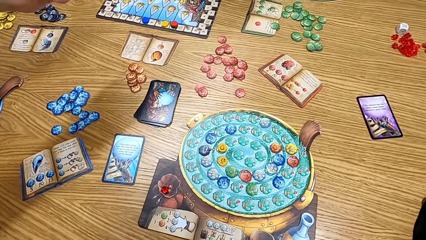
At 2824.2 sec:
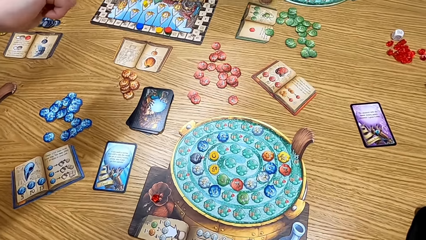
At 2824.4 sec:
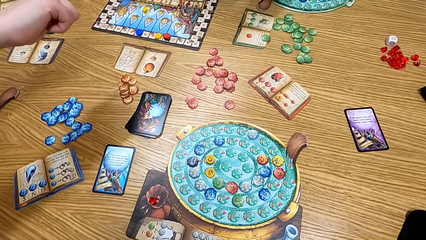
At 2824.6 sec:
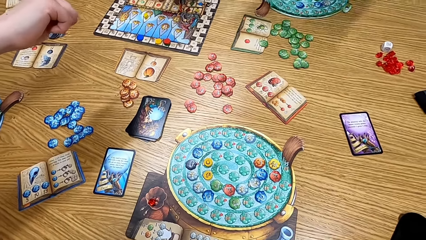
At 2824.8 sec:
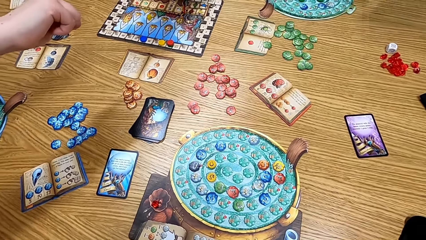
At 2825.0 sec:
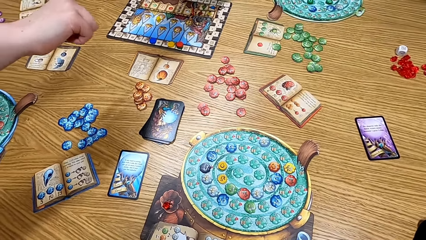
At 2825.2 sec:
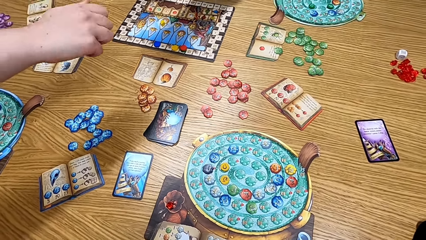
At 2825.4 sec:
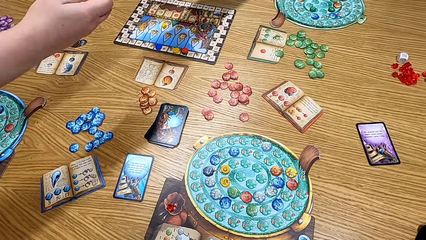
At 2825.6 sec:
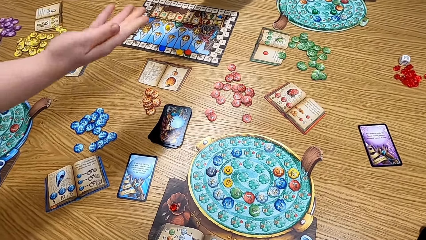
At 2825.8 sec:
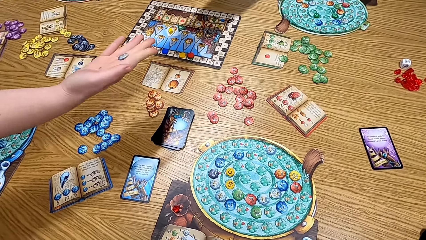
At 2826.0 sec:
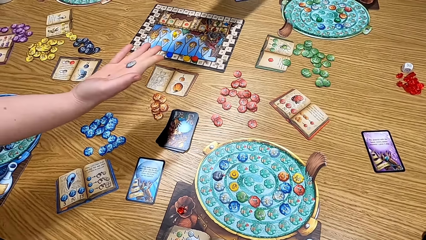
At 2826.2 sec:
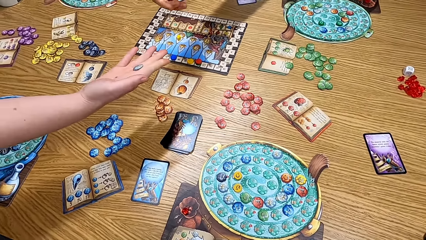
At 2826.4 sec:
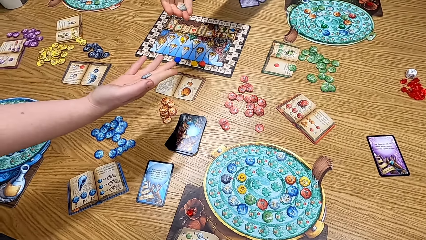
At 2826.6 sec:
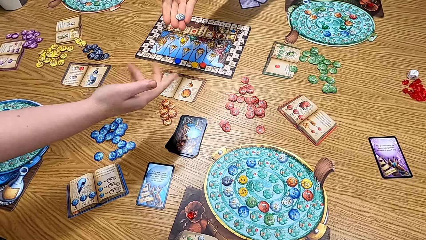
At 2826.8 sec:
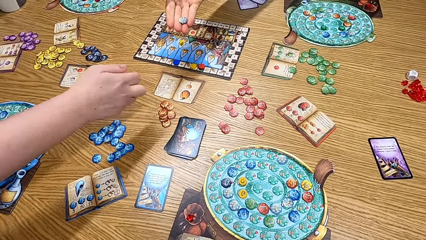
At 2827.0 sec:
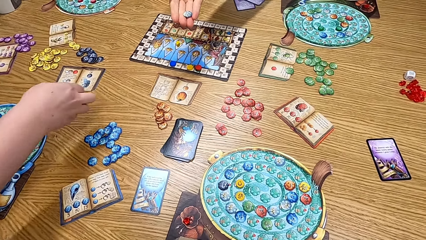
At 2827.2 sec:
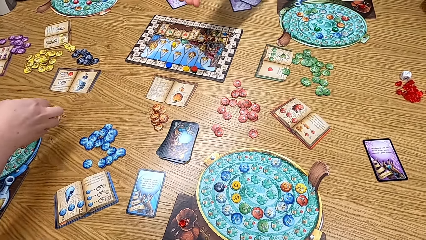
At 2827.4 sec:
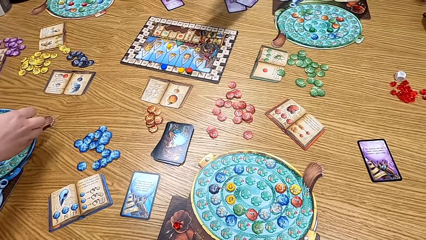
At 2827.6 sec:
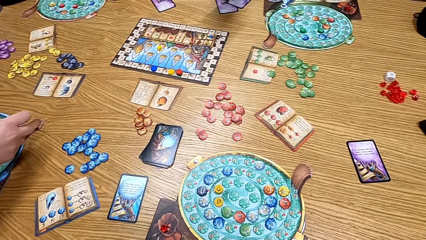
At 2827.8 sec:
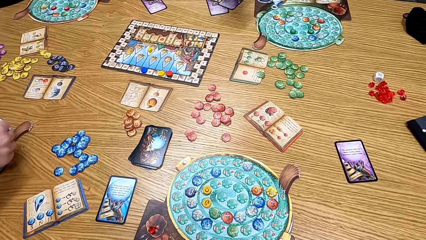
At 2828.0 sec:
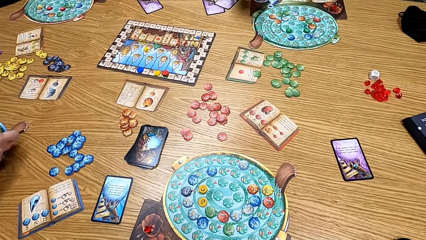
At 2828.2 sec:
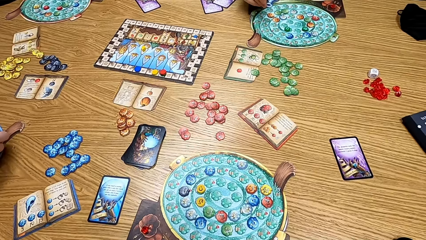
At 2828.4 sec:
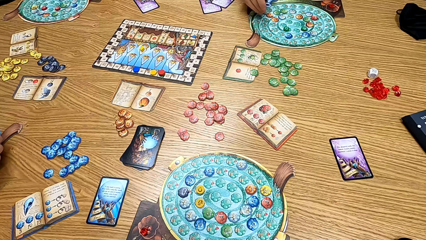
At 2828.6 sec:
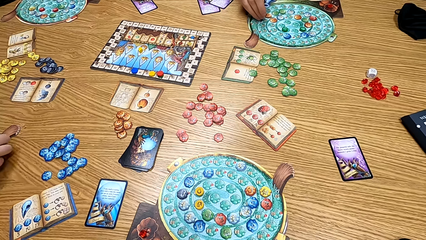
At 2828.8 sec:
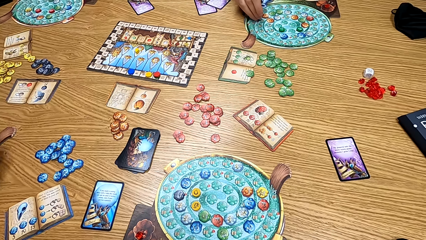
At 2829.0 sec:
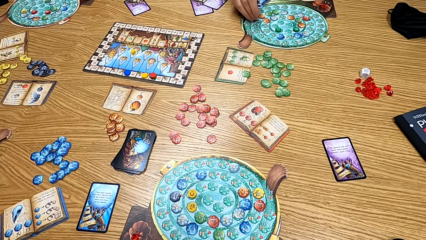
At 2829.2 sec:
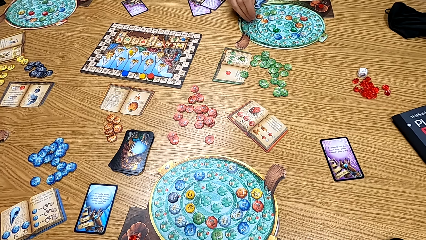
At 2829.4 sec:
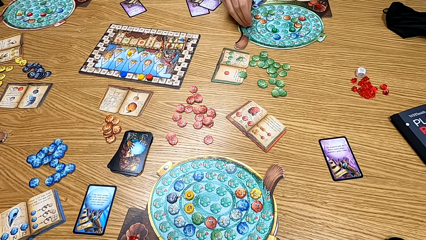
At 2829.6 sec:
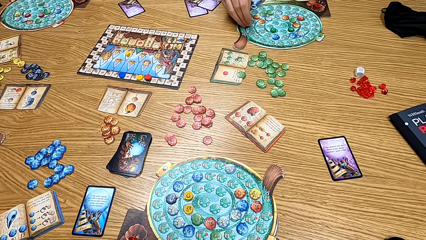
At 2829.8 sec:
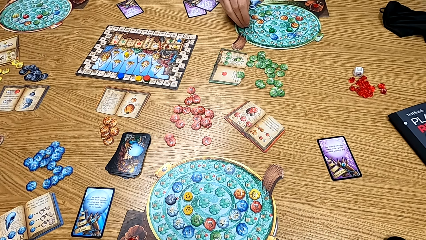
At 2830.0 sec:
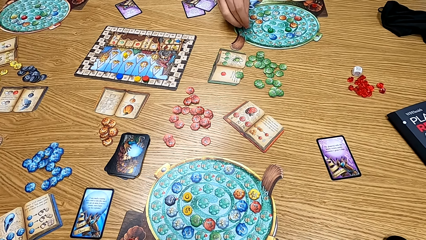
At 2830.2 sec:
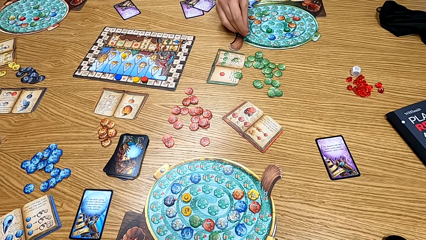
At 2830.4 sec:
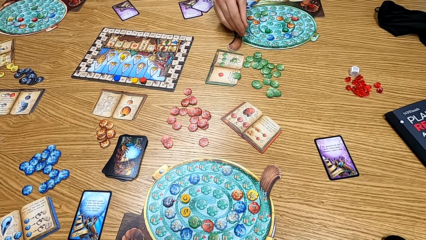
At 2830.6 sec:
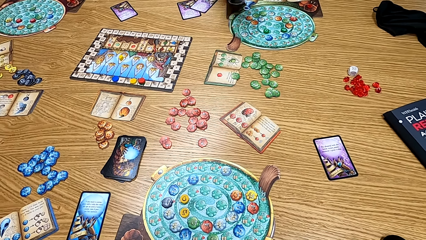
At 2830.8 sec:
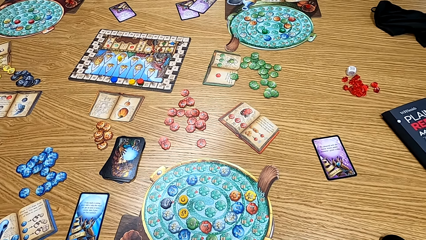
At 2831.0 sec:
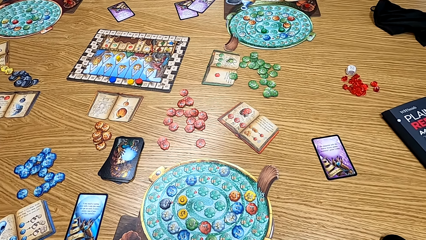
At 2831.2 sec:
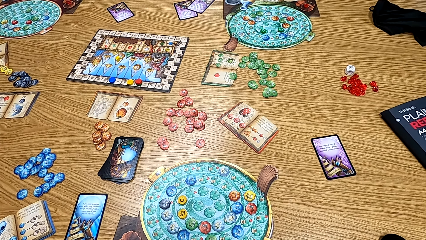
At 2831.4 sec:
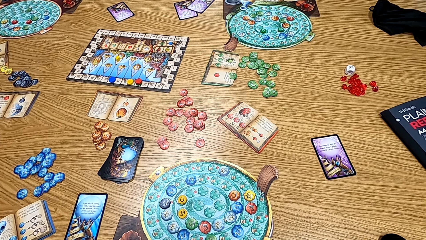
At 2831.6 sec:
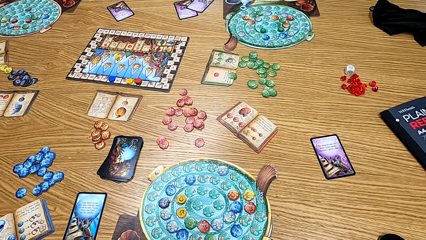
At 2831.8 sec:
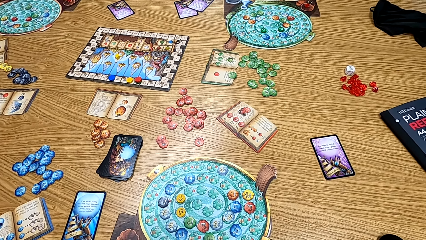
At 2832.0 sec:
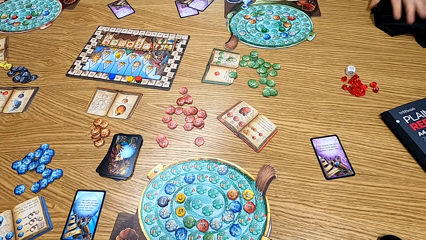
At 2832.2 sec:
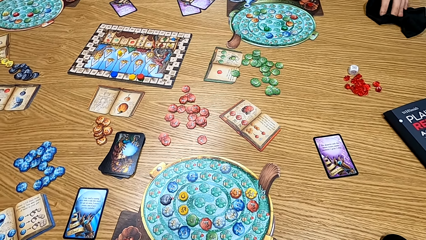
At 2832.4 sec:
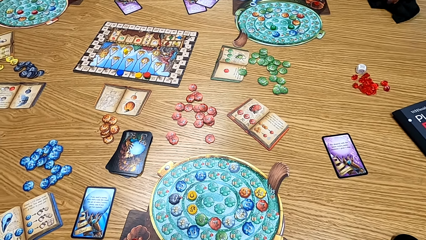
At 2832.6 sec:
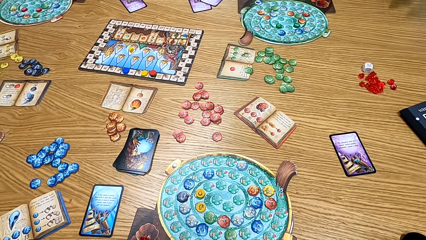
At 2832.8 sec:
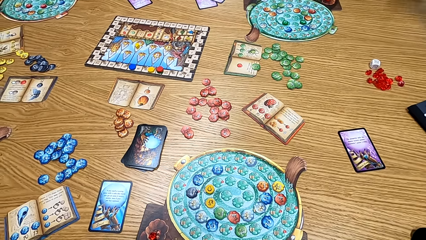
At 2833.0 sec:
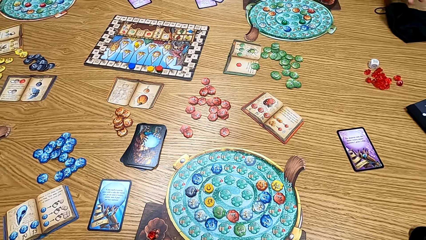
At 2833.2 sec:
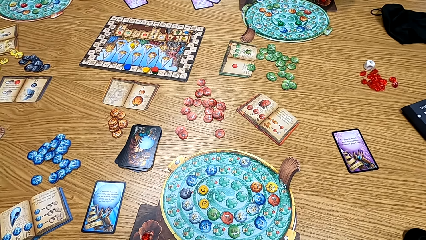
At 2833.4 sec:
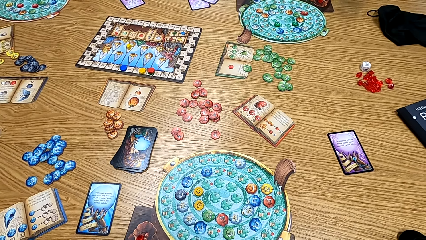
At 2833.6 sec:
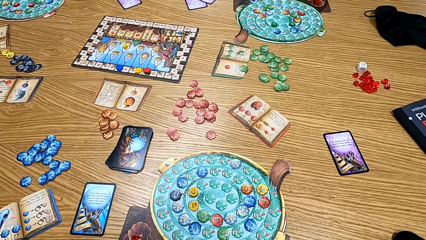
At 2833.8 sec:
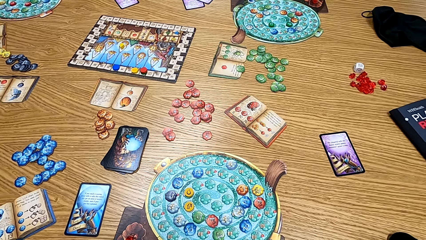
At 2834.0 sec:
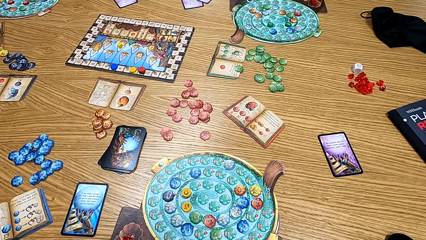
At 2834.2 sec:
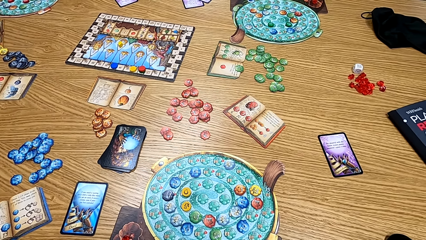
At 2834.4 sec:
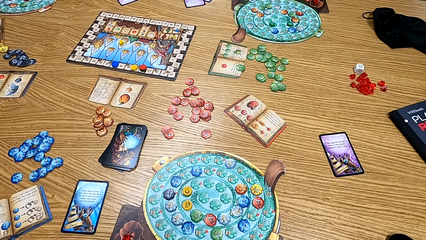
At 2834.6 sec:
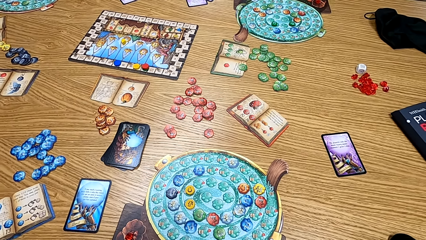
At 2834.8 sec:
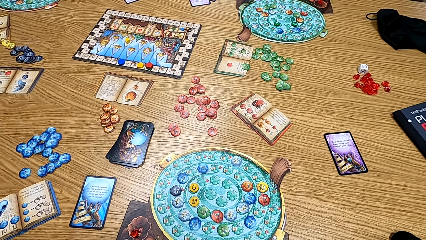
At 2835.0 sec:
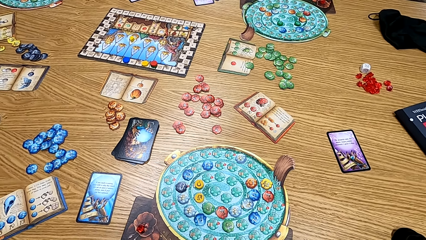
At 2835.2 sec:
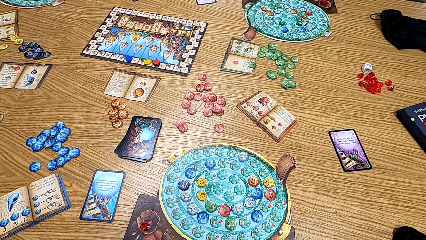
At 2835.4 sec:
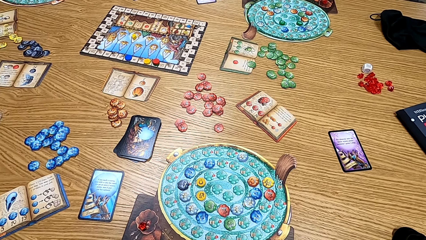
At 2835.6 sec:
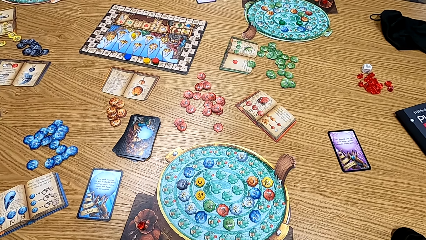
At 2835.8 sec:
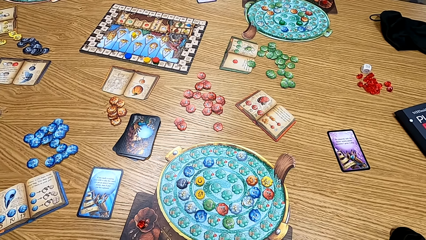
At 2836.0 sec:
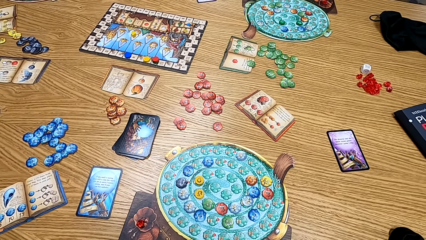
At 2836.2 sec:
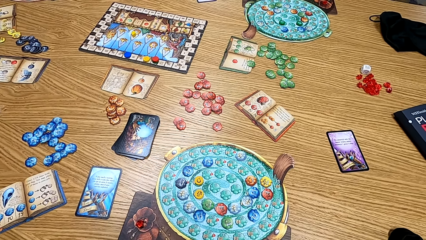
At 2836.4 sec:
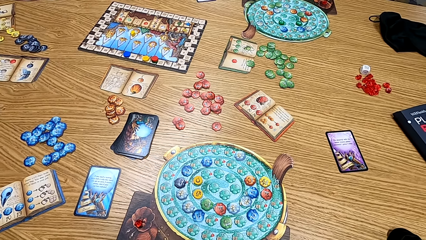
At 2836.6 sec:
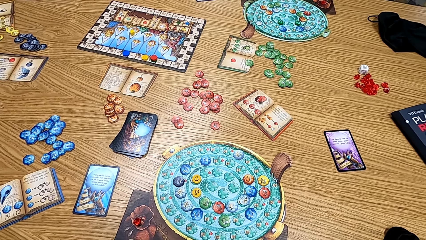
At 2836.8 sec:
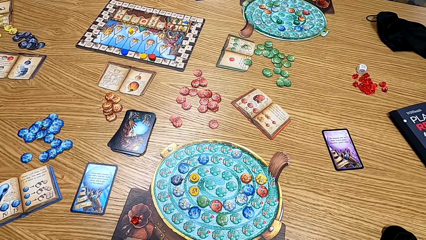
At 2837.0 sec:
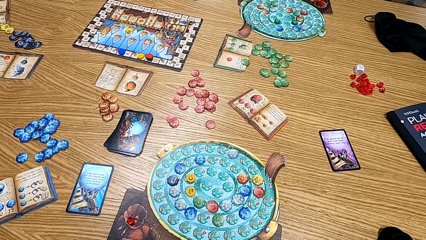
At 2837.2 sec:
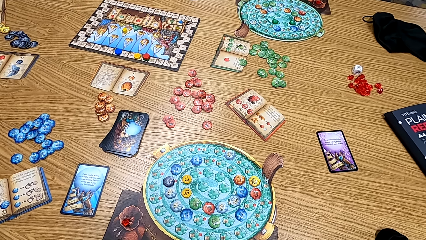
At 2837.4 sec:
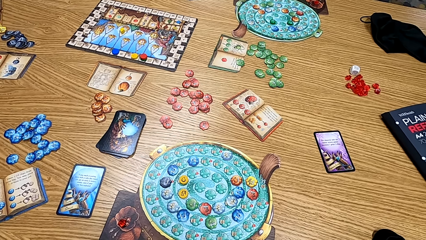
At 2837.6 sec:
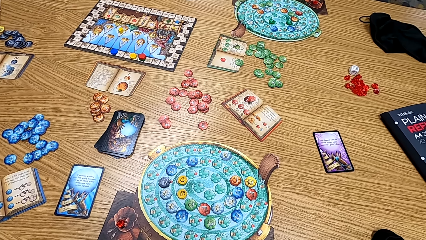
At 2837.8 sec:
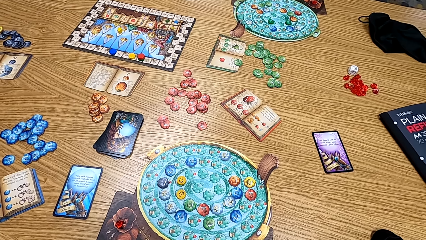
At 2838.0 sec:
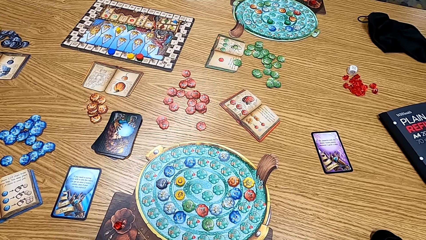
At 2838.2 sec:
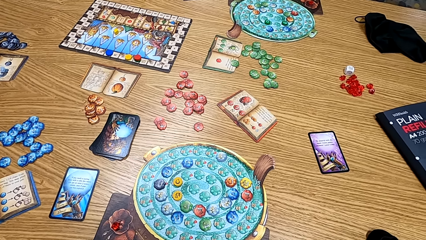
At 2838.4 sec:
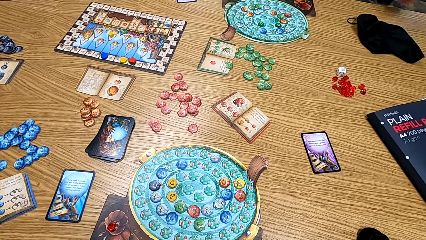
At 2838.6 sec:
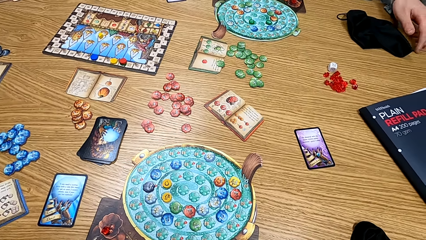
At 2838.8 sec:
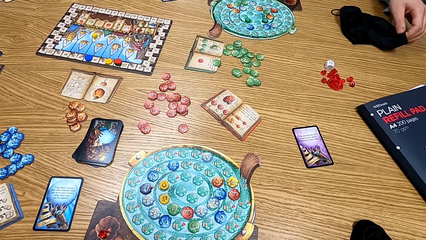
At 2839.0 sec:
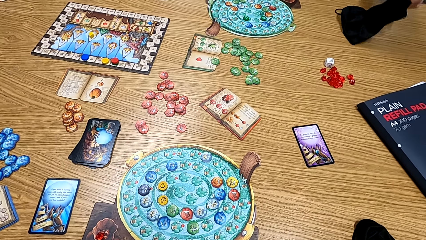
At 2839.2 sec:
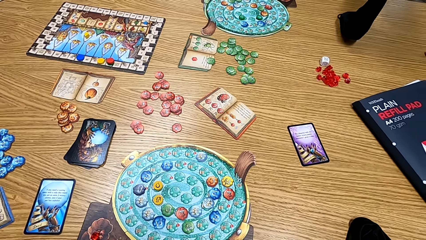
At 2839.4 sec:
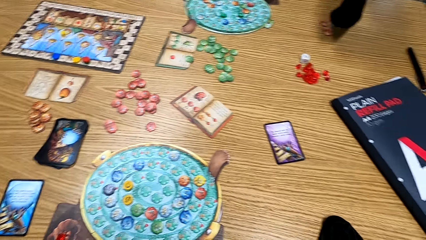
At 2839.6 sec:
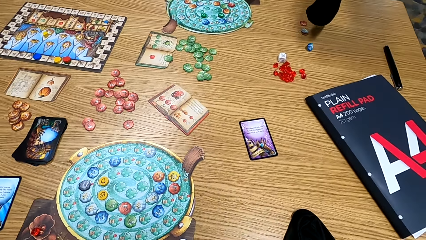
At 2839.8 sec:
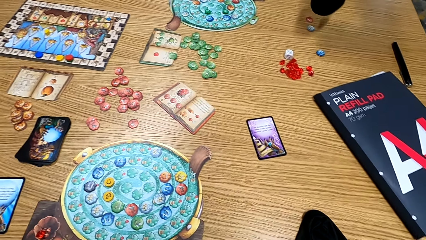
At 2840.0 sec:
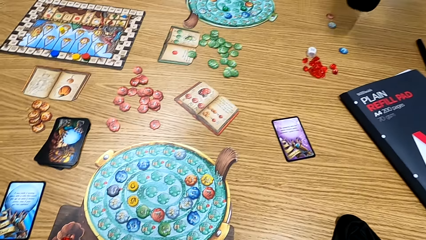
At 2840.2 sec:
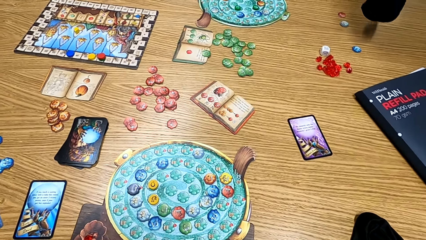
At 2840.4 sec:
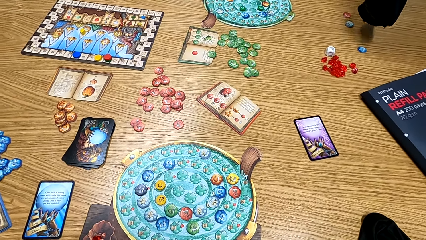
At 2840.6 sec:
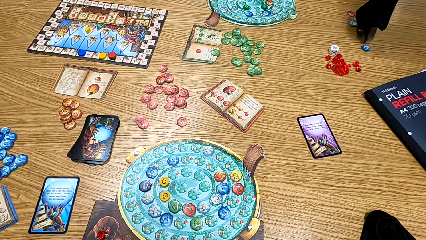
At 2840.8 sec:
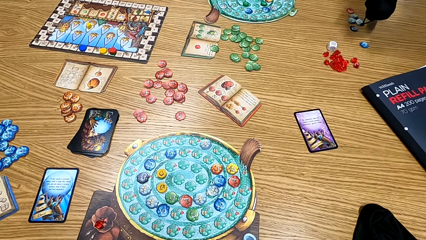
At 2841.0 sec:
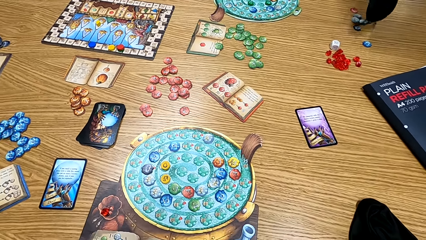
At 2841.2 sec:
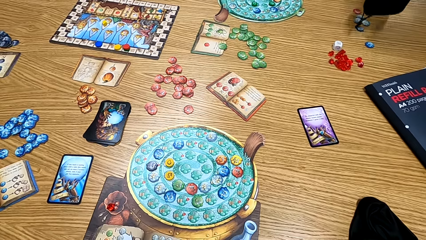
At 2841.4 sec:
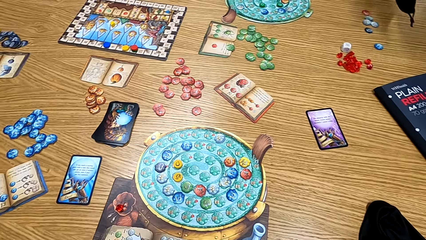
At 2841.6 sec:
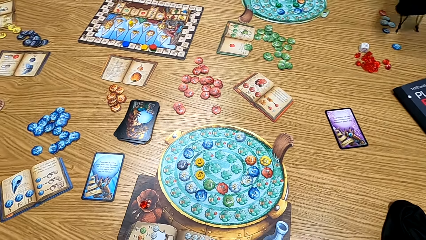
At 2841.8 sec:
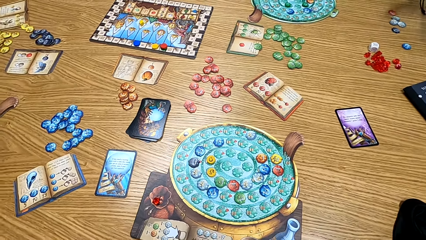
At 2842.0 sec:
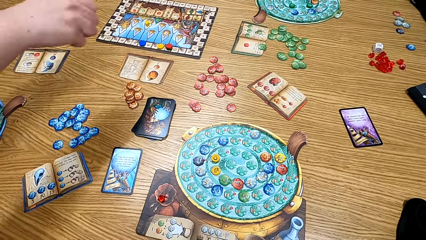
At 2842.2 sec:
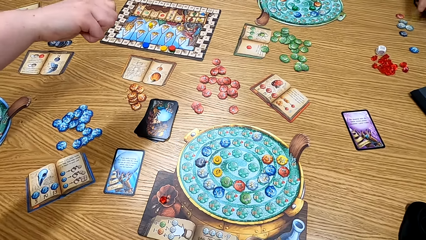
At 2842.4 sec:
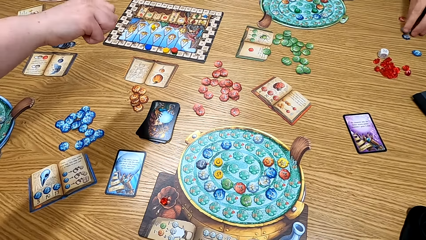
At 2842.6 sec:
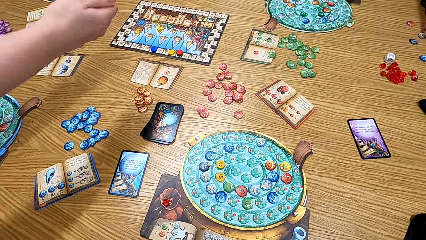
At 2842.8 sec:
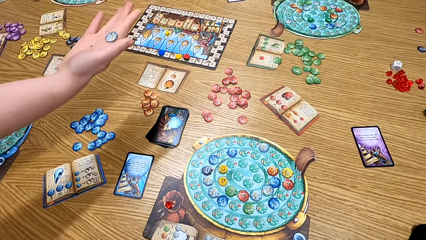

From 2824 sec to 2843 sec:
The camera wearer plays the board game with a man, another man and a third man. The third man touches the bag. The third man puts the chips on the table.
